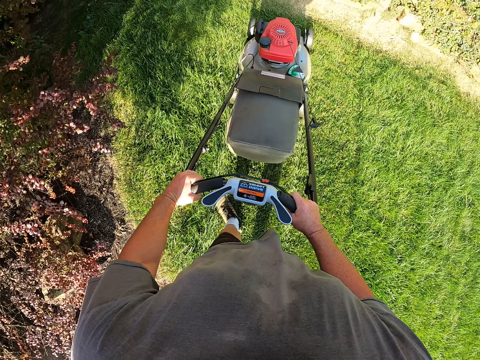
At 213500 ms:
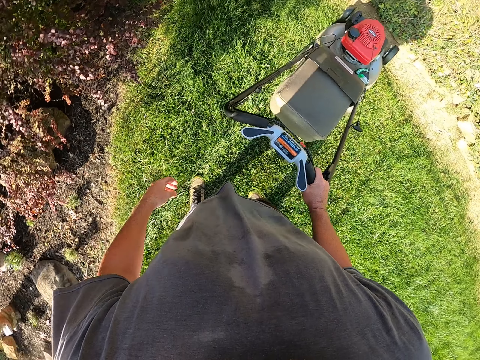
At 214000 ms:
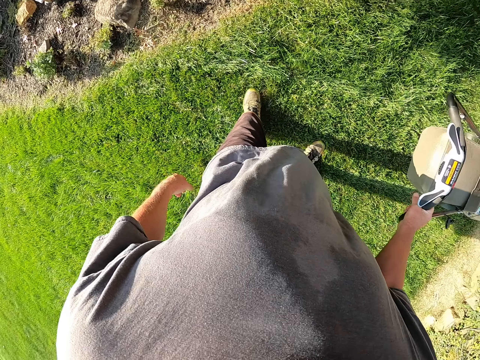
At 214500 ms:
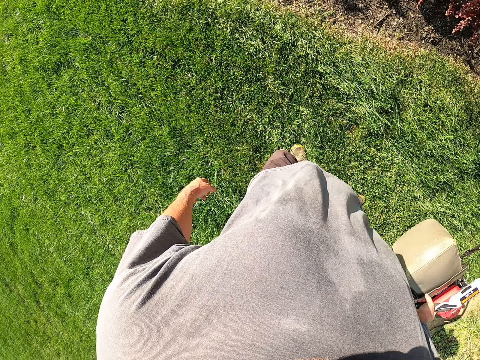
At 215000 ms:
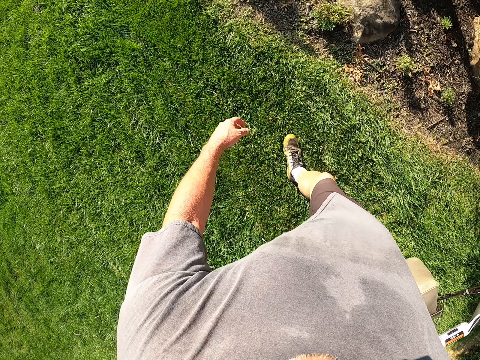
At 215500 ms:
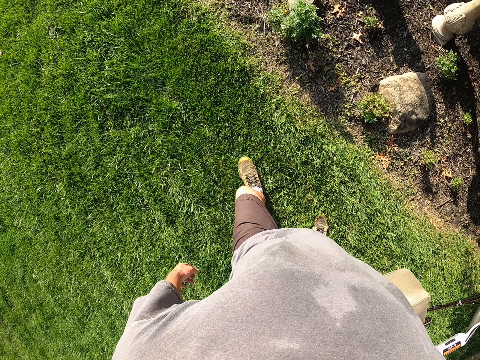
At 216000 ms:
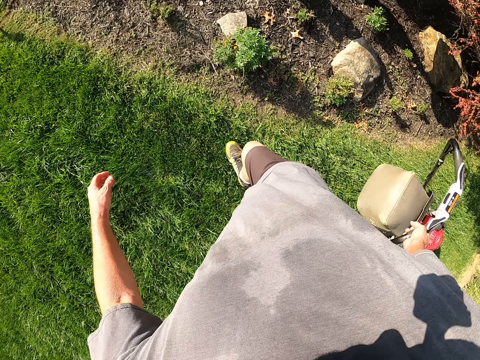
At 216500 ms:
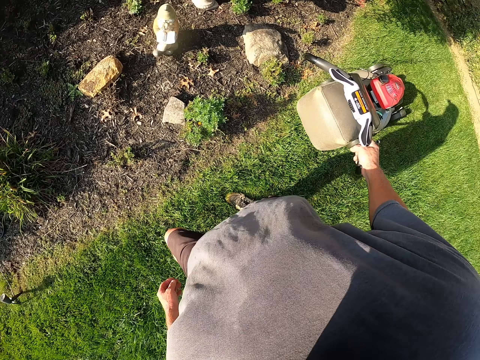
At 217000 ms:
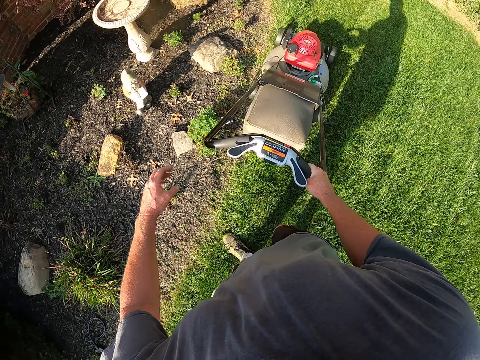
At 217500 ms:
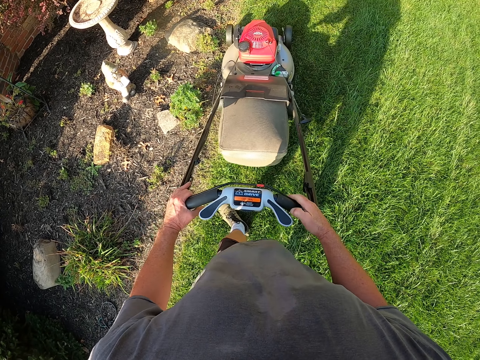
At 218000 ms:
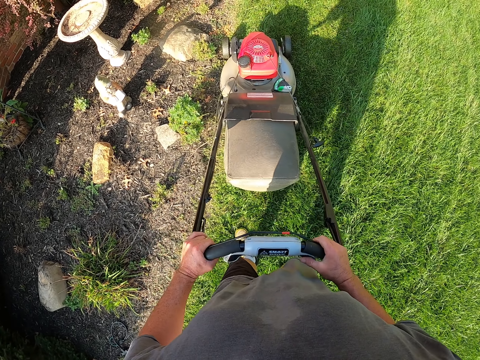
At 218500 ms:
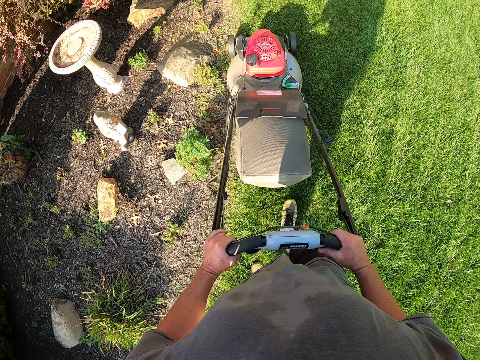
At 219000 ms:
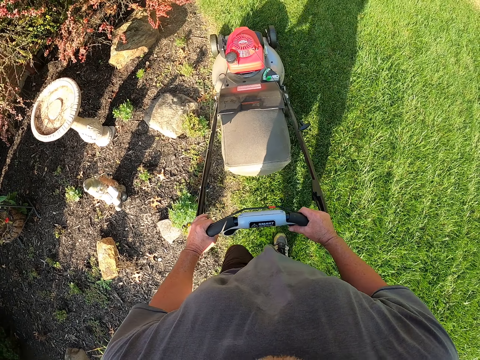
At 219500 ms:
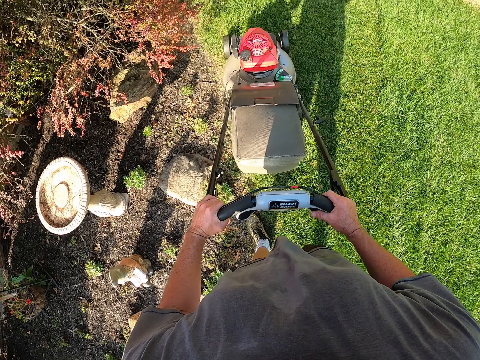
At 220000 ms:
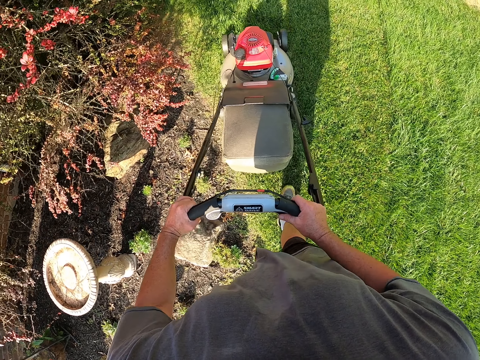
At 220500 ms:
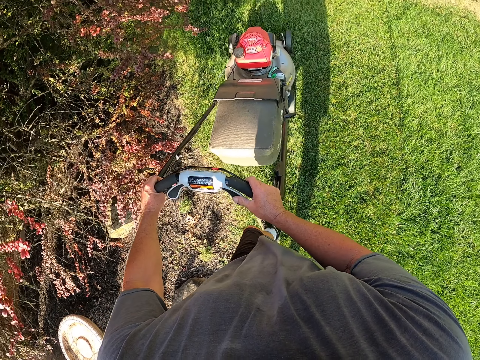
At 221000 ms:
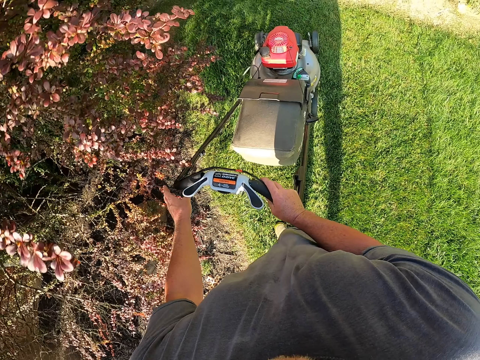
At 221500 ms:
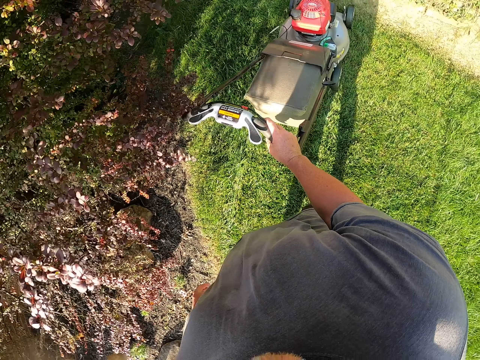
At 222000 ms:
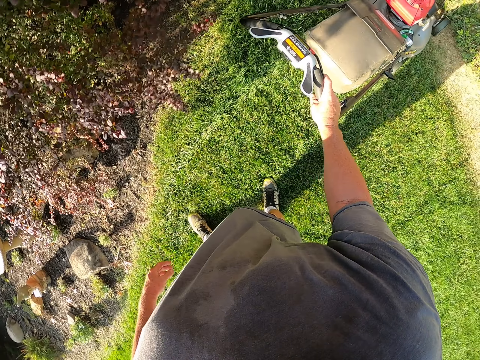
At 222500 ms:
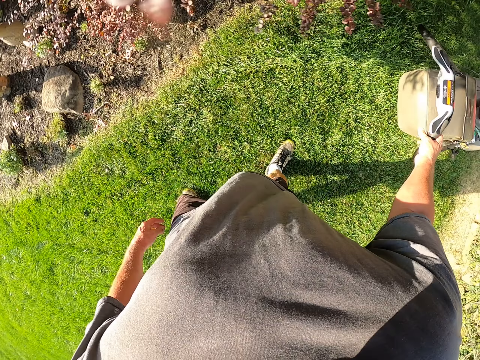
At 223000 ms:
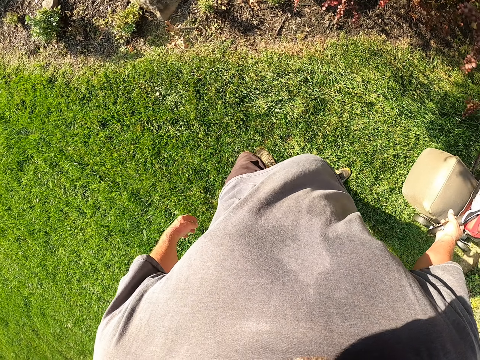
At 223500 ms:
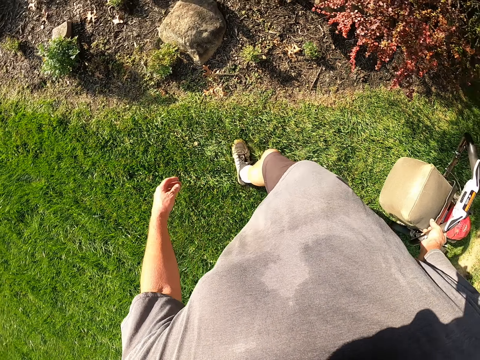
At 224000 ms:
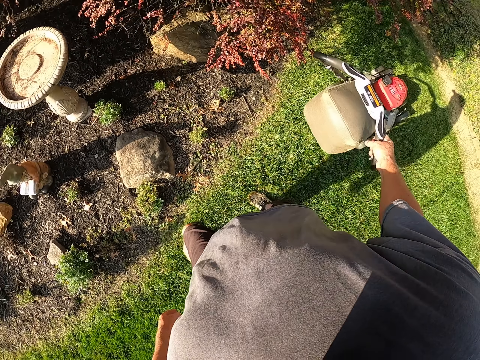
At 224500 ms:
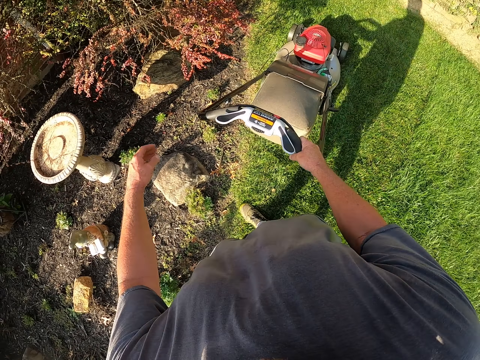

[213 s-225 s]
The camera wearer cuts the grass with the lawnmower.

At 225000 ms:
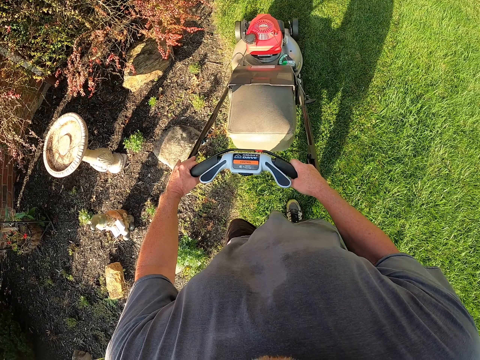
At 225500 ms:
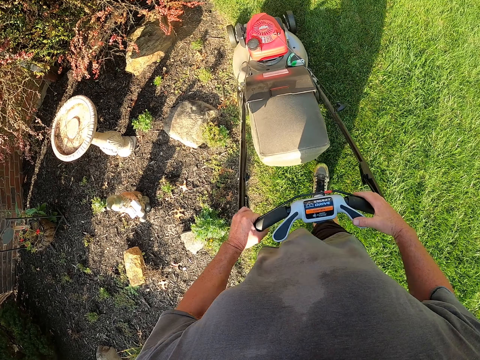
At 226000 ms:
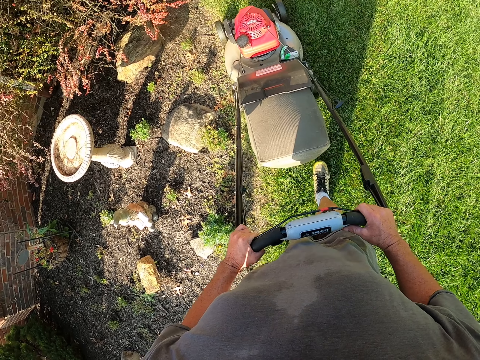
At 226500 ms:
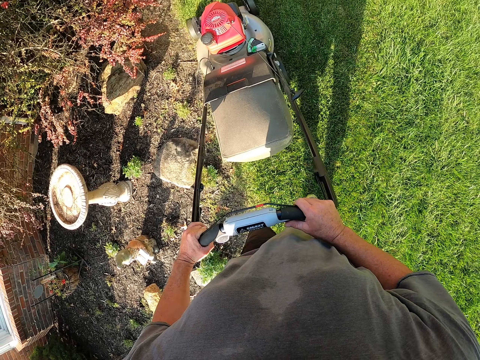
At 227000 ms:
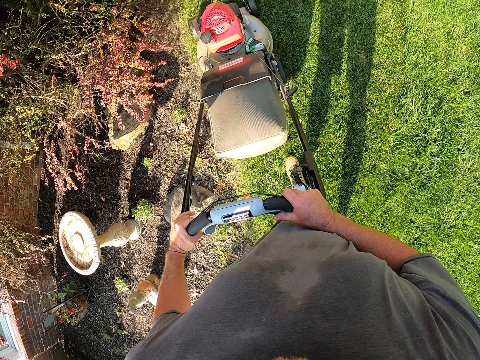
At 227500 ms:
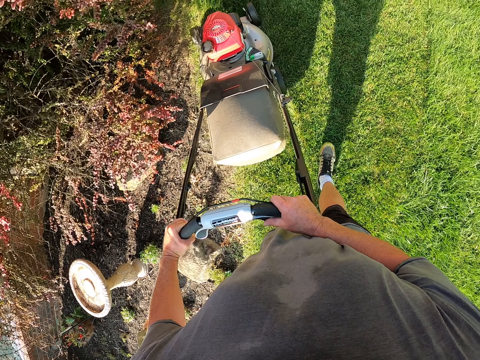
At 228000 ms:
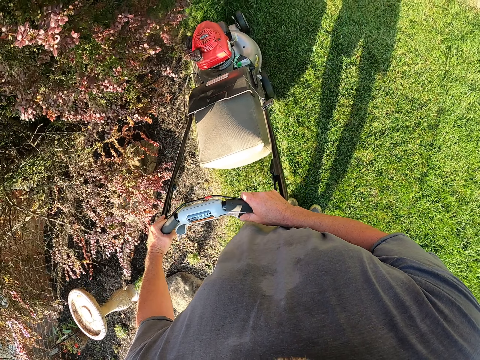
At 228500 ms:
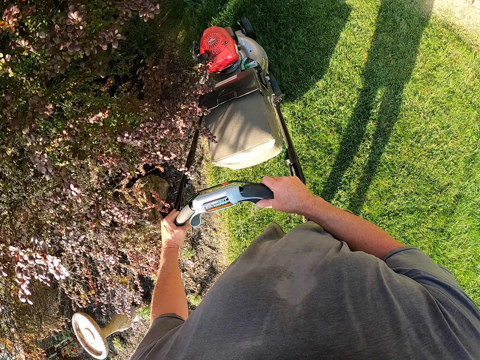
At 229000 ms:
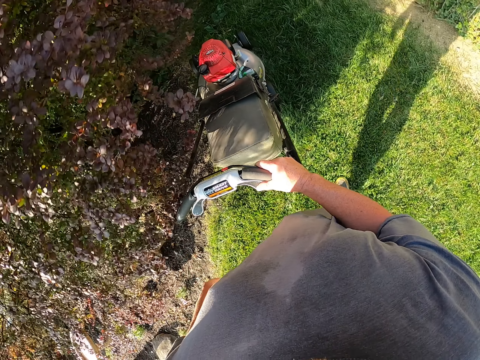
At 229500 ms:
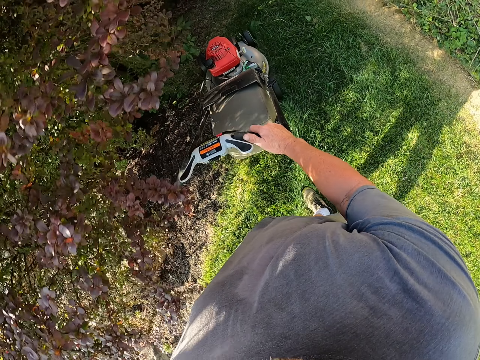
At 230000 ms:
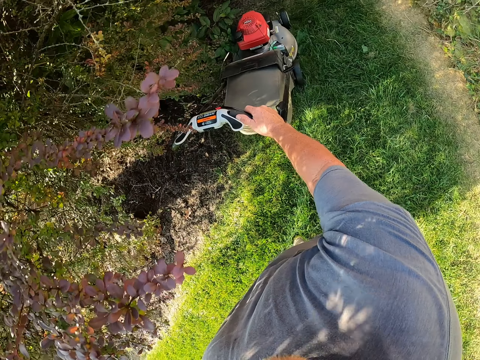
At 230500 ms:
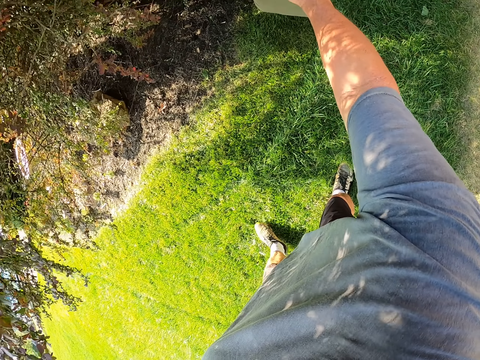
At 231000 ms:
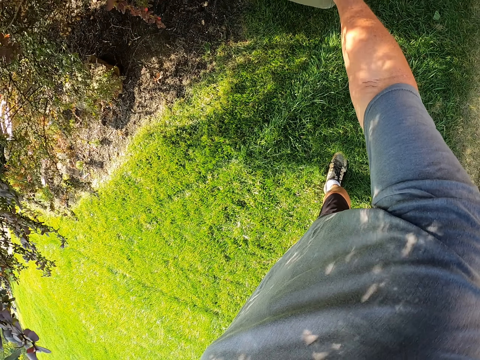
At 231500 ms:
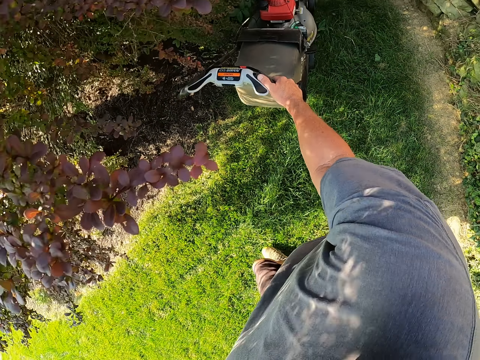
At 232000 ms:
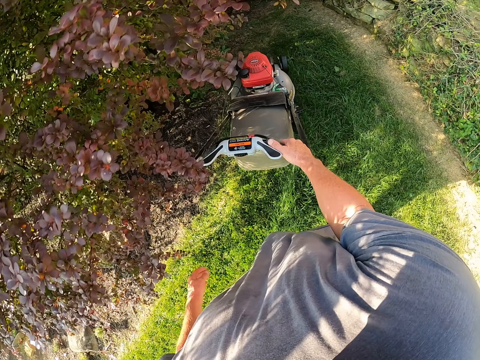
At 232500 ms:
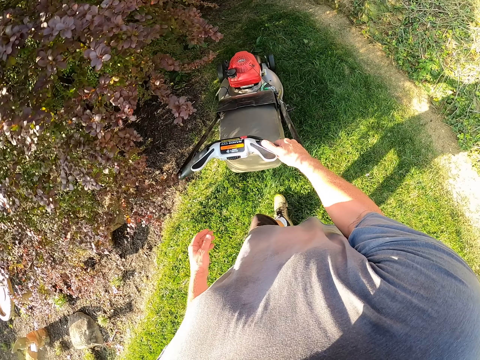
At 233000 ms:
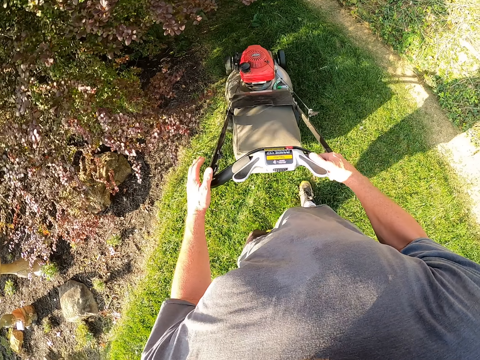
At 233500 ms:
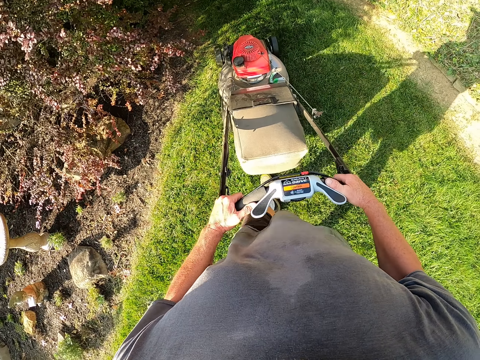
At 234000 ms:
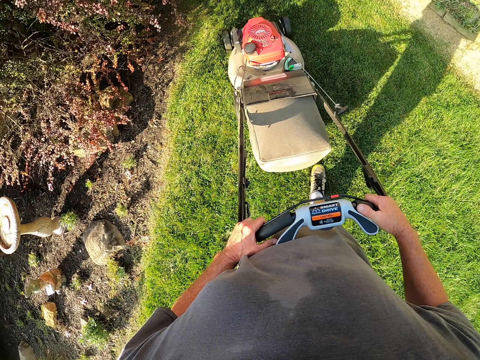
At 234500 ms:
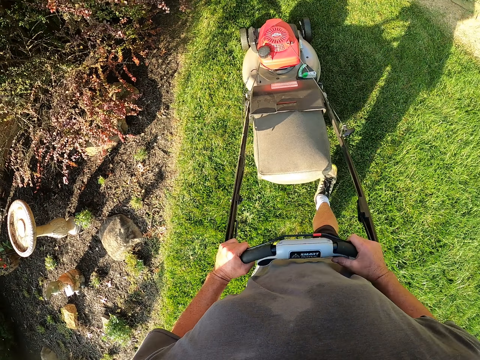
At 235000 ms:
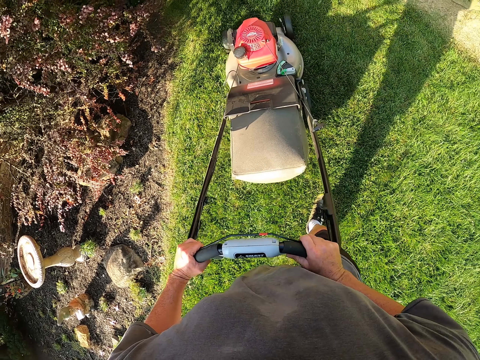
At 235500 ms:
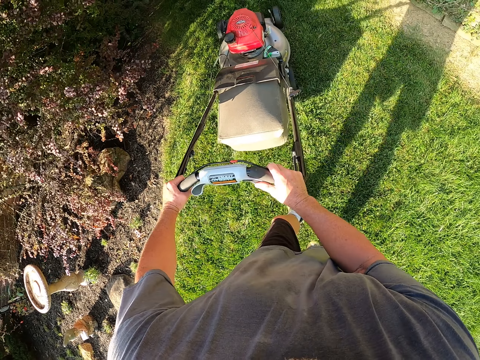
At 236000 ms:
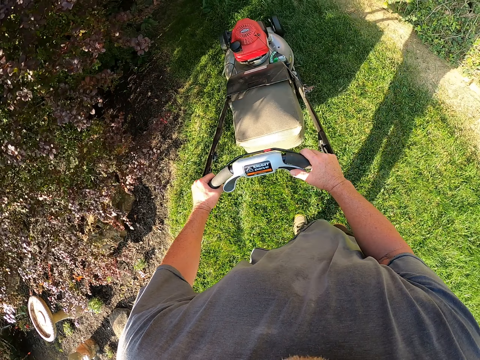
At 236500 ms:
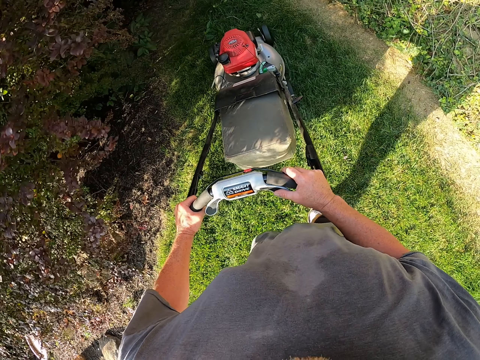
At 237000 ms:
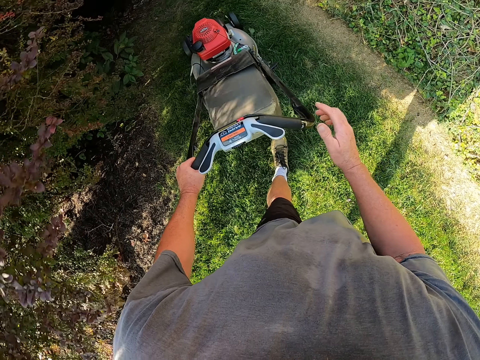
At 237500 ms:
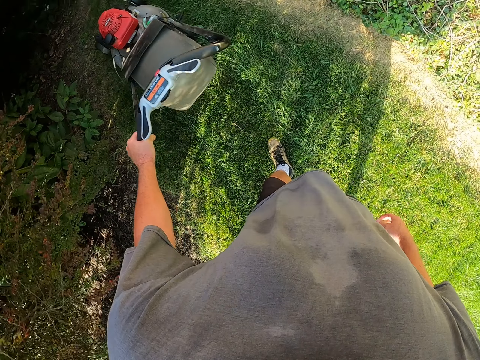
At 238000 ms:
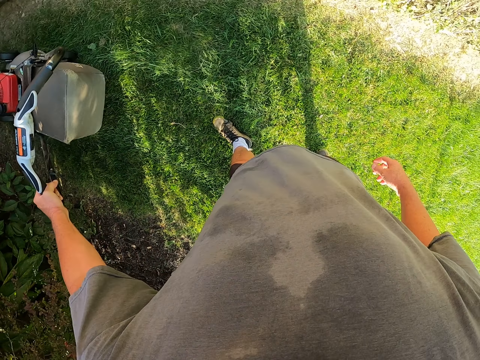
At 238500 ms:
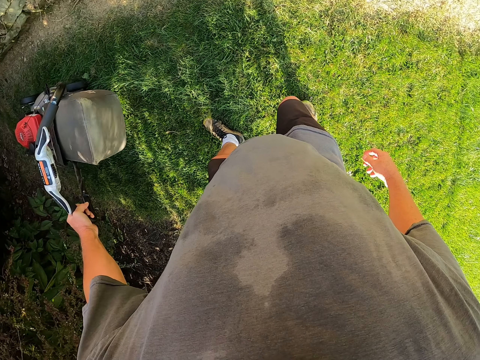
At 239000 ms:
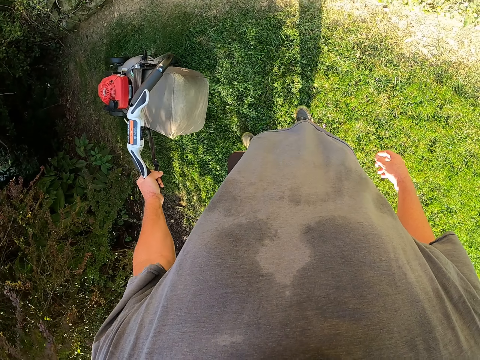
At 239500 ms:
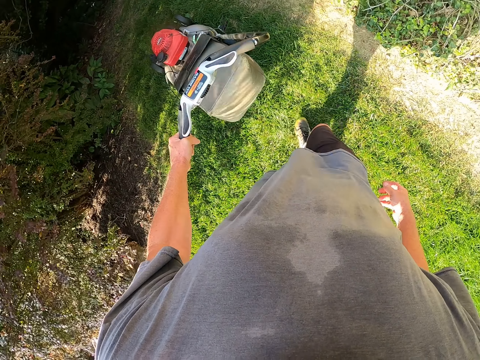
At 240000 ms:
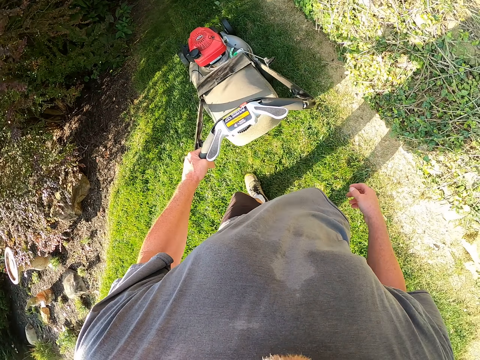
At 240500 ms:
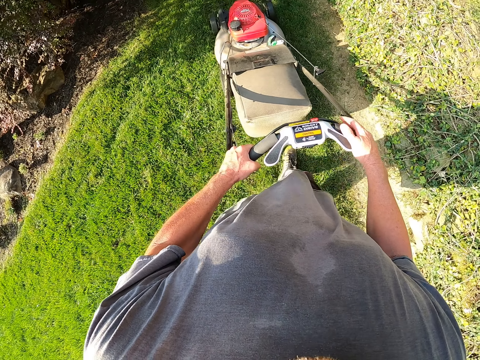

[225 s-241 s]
The camera wearer cuts the grass with the lawnmower. They pull the lawnmower. They cut the grass with the lawnmower. They pull the lawnmower.
